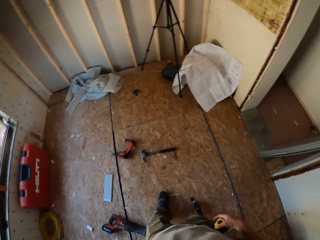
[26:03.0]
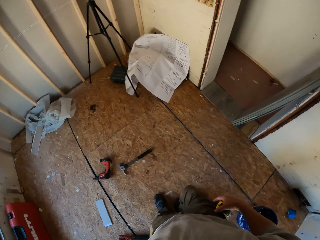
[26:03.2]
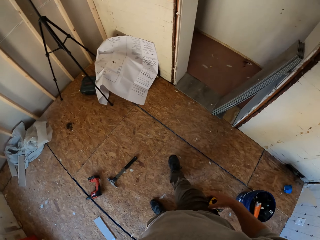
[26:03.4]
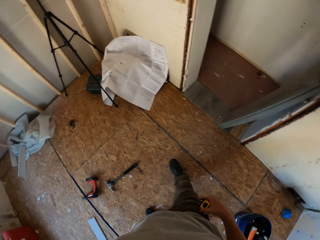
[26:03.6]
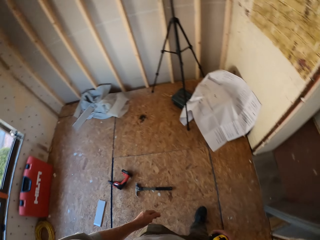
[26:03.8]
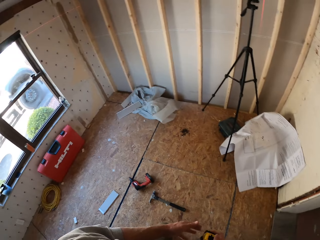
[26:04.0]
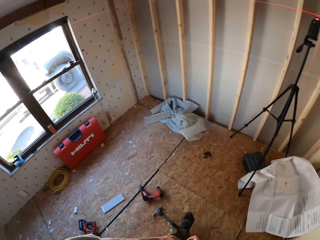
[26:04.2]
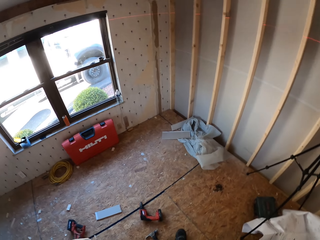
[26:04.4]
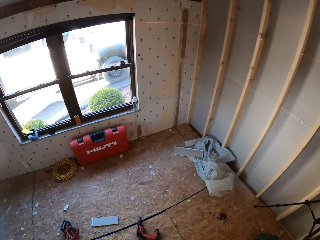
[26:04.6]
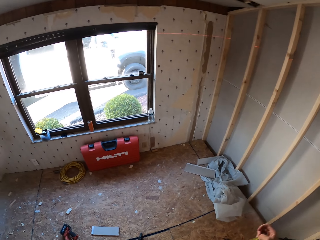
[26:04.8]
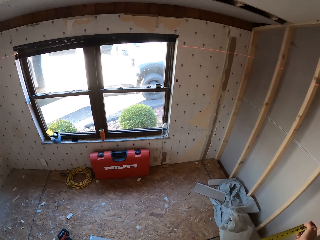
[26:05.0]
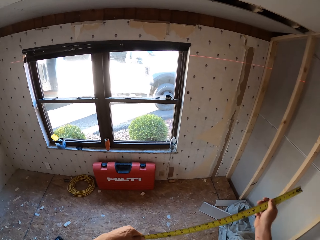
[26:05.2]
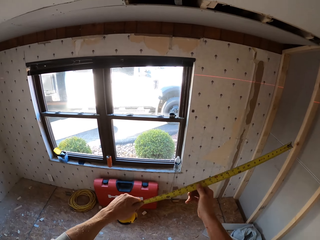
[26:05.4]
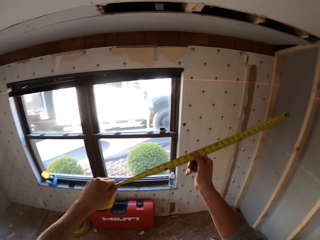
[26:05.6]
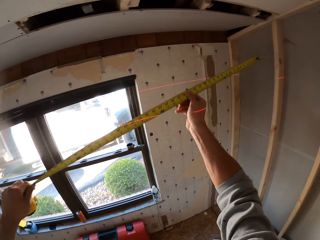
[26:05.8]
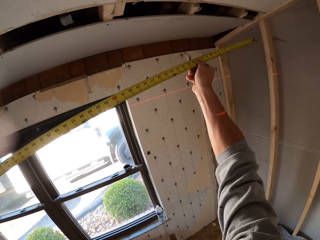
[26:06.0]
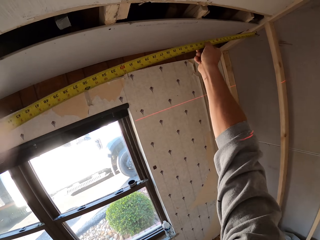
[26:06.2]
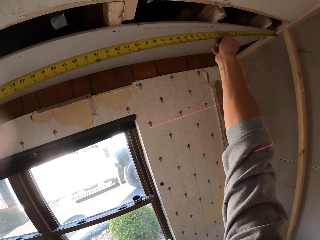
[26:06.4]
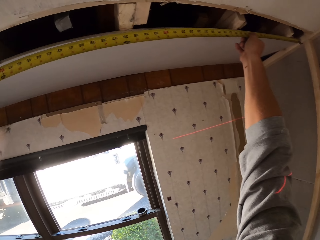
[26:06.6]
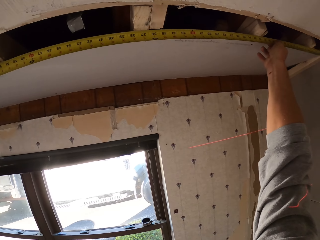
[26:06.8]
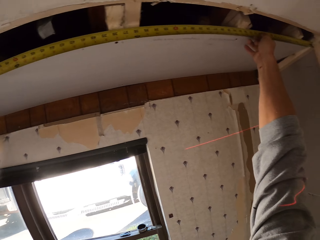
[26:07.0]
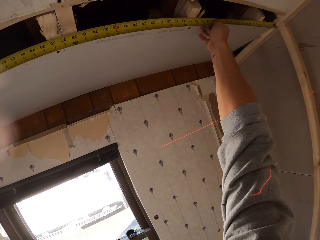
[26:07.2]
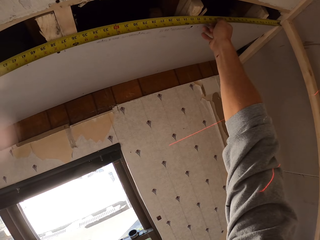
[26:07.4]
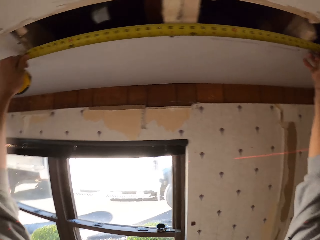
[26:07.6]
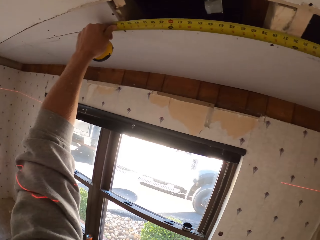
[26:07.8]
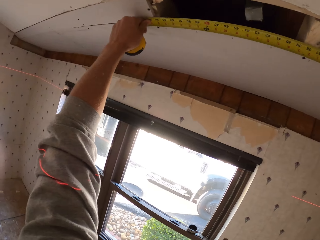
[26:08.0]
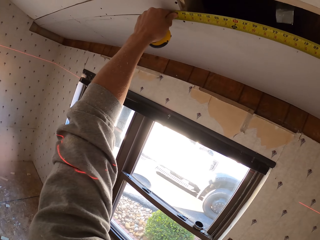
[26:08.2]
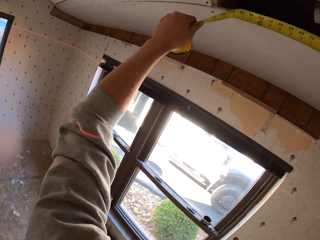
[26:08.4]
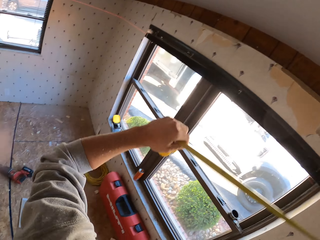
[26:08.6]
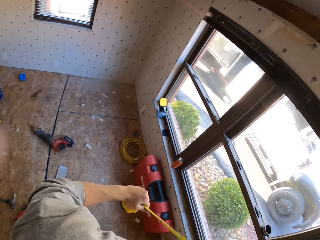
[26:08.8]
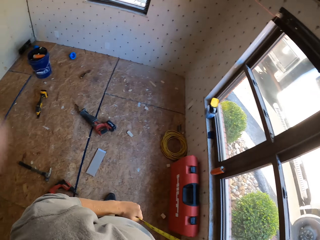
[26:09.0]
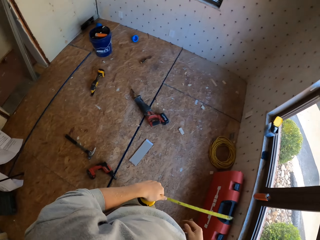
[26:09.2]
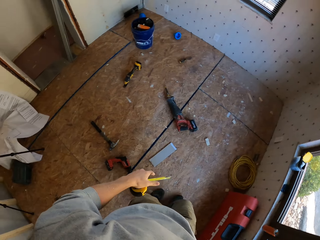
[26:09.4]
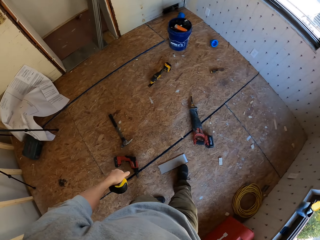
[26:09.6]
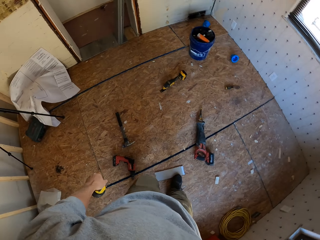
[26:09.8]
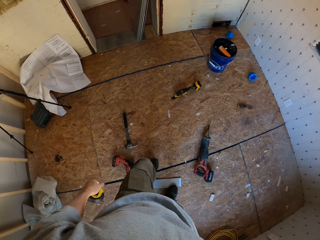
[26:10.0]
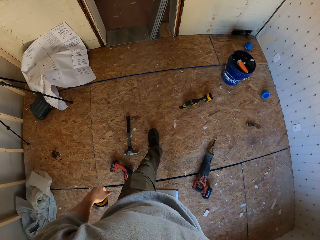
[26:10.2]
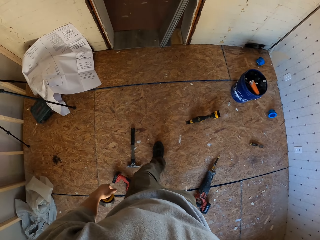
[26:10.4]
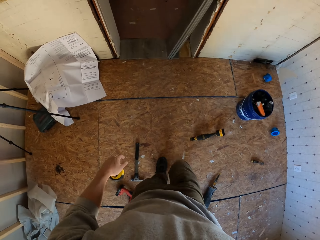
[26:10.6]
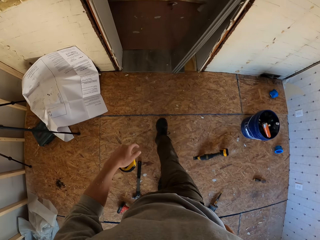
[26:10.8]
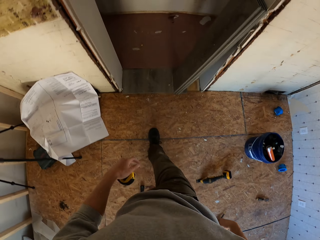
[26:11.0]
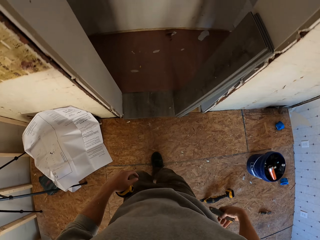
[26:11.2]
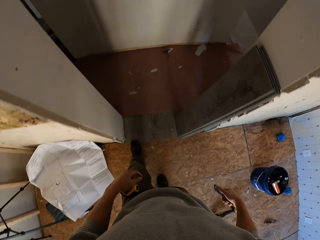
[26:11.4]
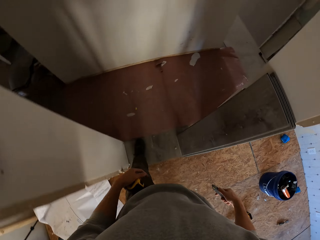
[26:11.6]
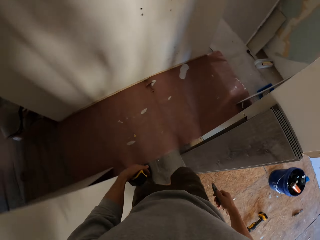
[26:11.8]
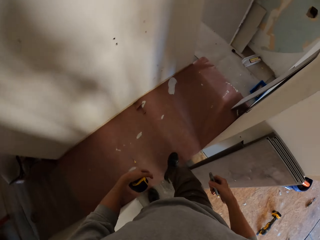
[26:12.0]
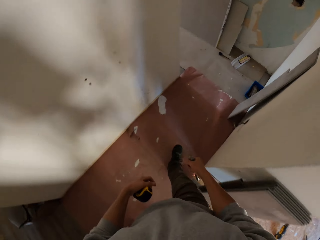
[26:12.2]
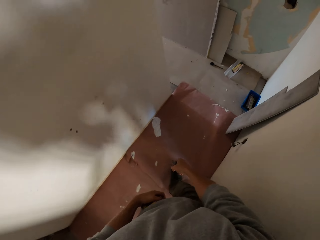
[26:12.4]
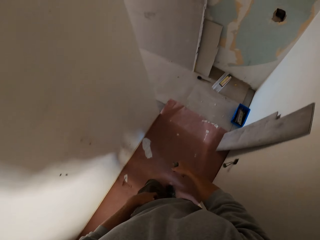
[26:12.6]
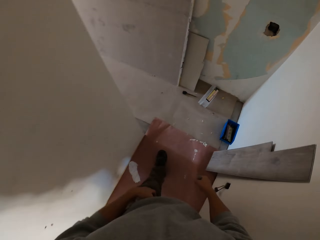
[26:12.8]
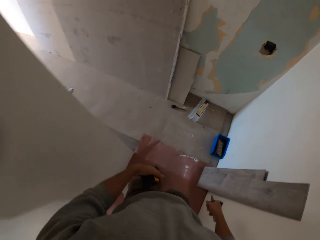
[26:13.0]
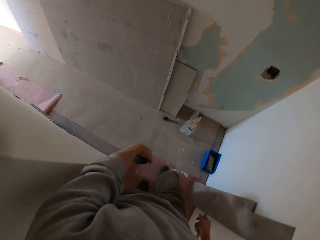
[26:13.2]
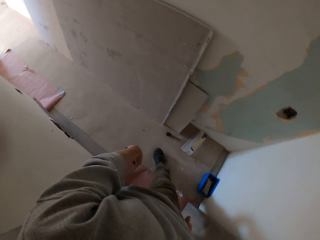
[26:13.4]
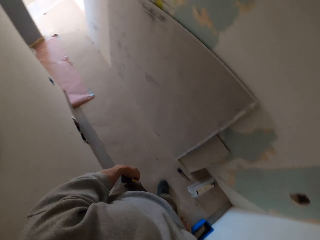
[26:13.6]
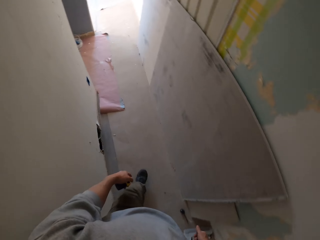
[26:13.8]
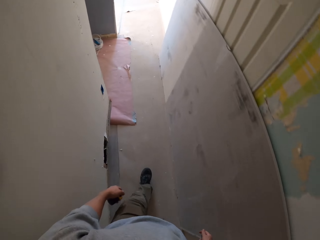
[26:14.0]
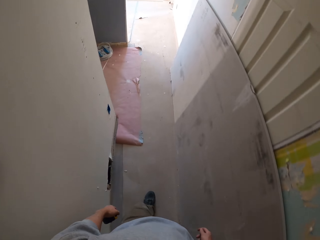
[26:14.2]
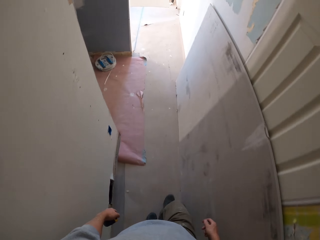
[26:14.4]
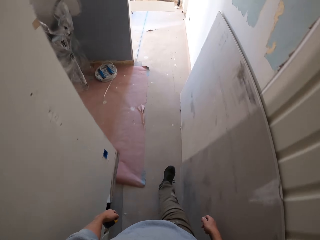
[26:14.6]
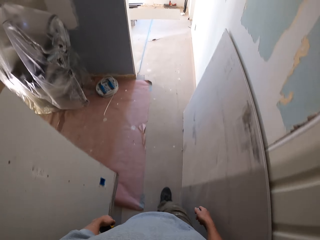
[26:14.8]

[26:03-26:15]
The camera wearer walks around the room. They measure the roof. They measure the wood. They walk around the room.

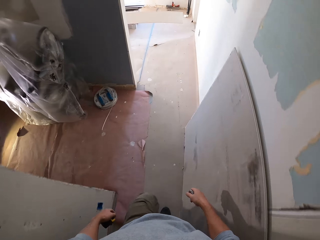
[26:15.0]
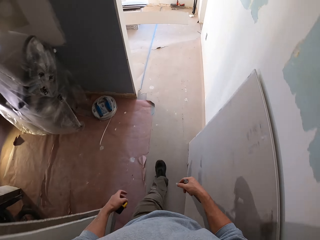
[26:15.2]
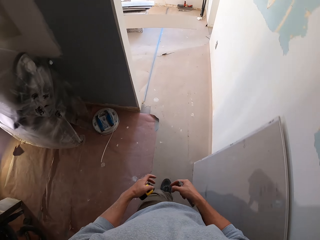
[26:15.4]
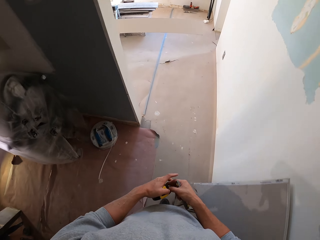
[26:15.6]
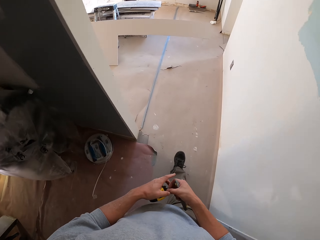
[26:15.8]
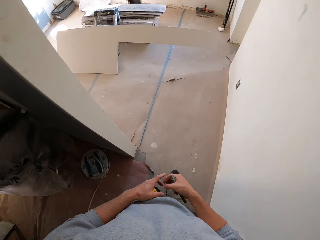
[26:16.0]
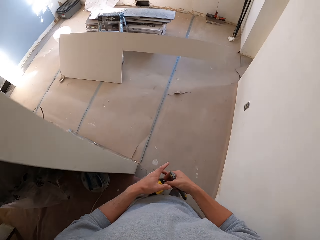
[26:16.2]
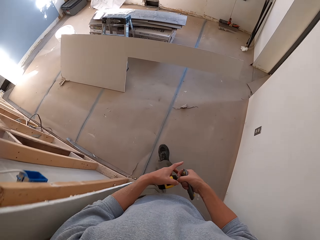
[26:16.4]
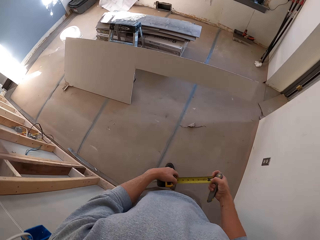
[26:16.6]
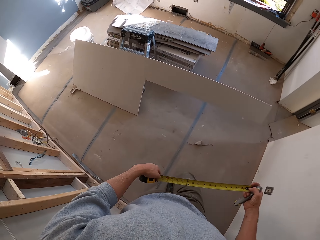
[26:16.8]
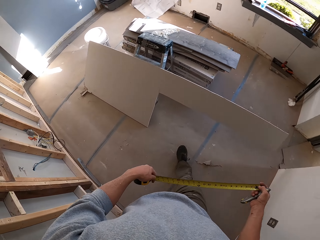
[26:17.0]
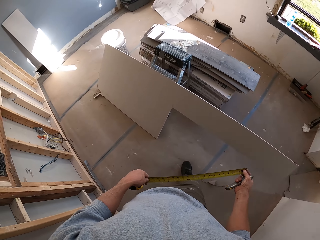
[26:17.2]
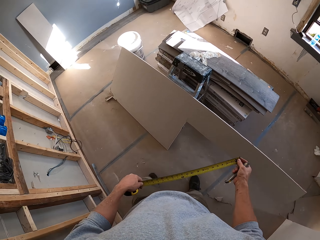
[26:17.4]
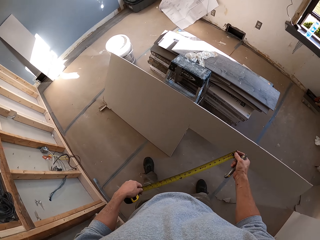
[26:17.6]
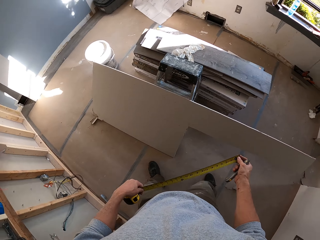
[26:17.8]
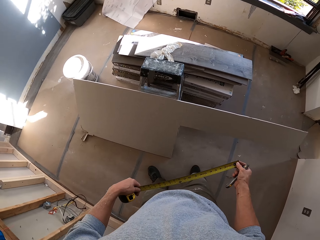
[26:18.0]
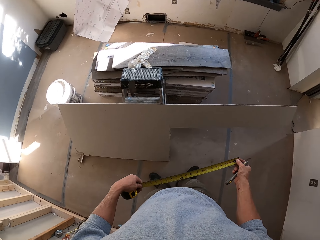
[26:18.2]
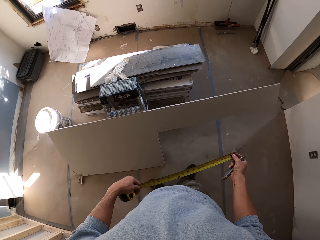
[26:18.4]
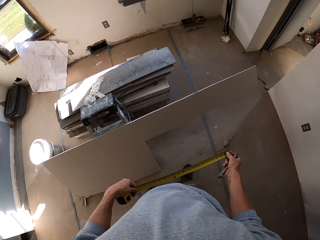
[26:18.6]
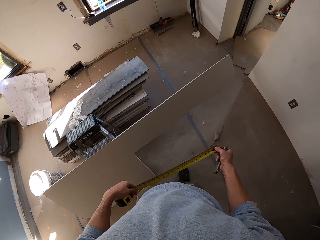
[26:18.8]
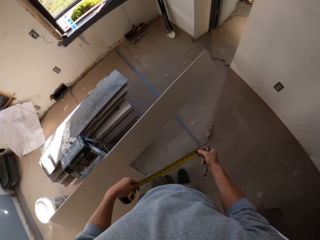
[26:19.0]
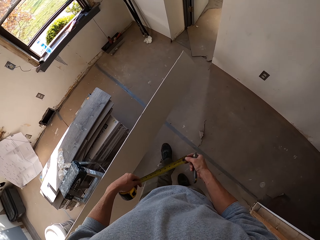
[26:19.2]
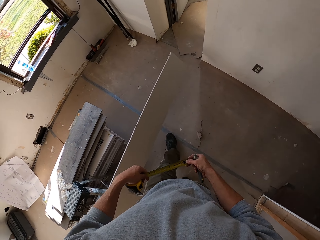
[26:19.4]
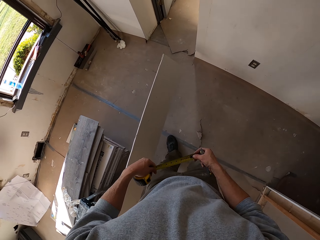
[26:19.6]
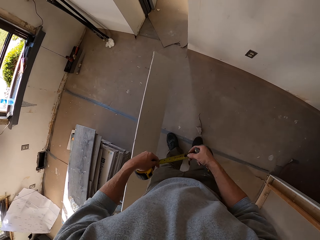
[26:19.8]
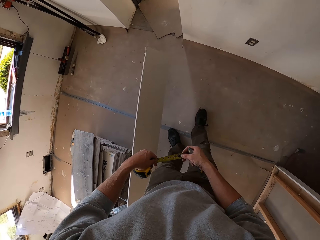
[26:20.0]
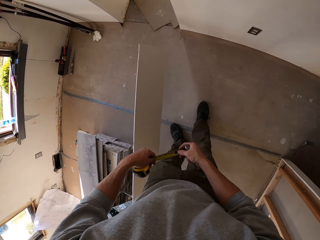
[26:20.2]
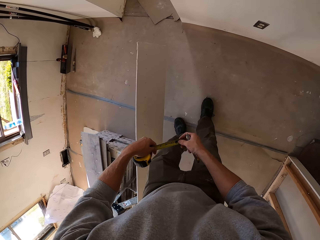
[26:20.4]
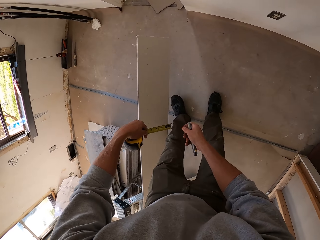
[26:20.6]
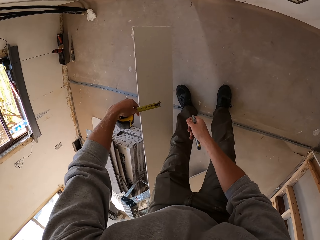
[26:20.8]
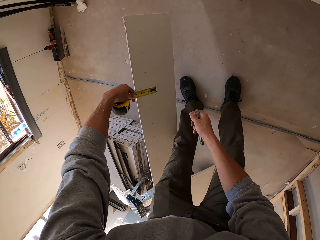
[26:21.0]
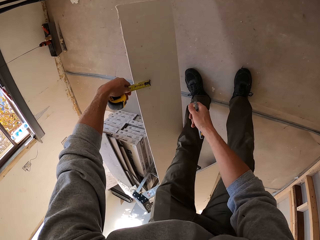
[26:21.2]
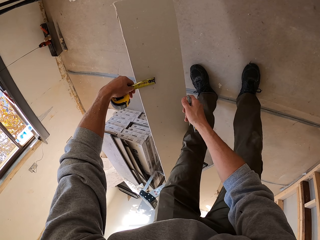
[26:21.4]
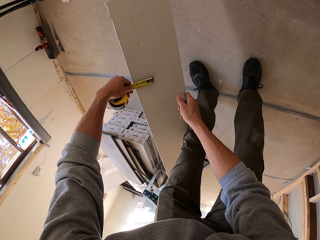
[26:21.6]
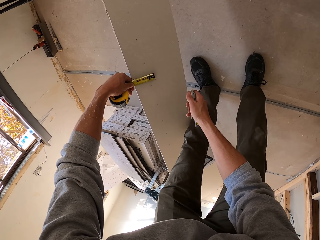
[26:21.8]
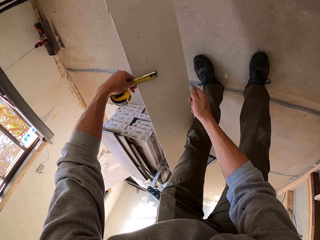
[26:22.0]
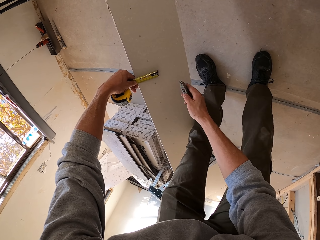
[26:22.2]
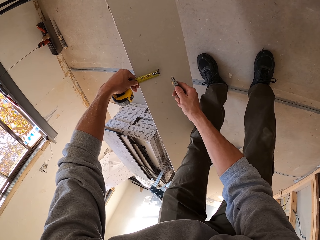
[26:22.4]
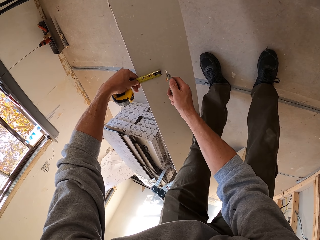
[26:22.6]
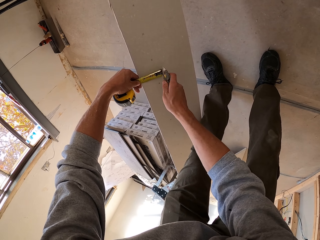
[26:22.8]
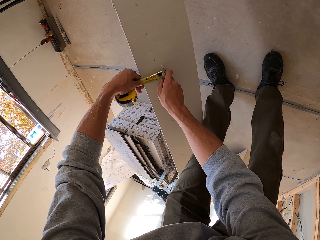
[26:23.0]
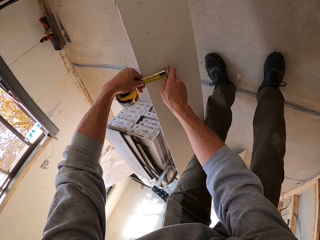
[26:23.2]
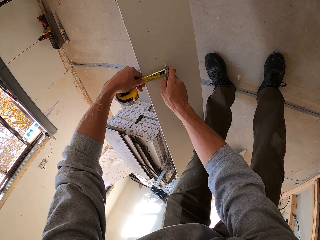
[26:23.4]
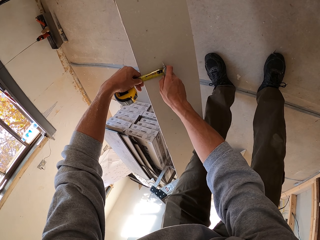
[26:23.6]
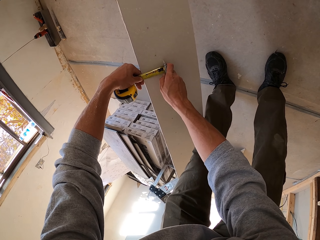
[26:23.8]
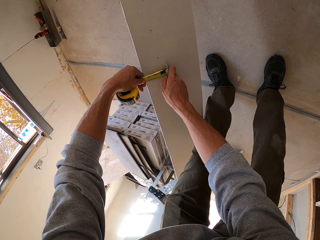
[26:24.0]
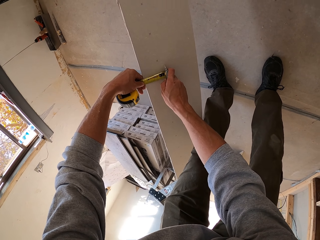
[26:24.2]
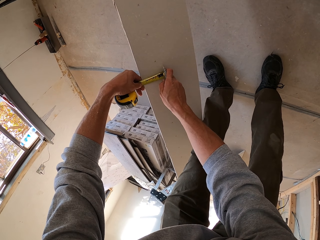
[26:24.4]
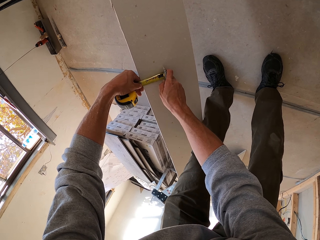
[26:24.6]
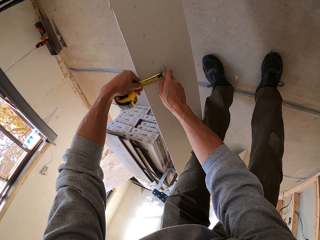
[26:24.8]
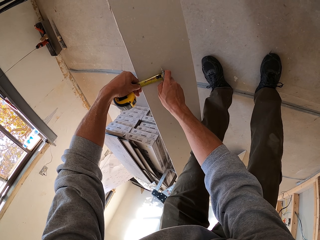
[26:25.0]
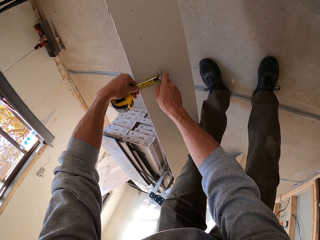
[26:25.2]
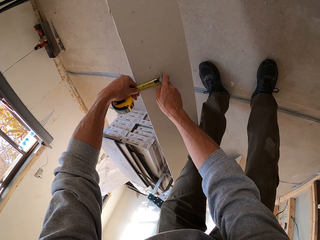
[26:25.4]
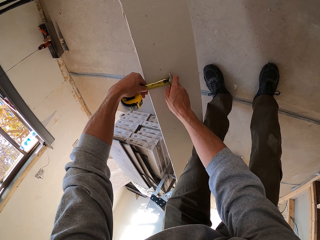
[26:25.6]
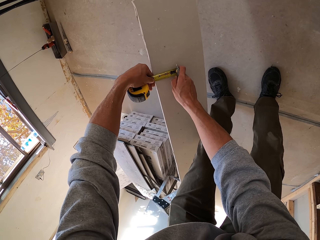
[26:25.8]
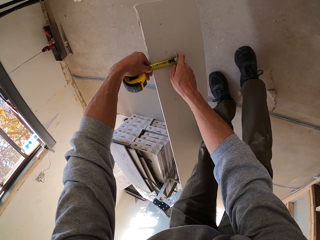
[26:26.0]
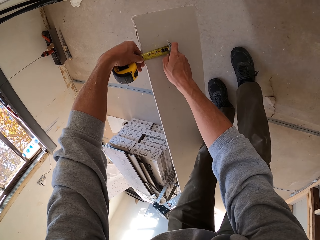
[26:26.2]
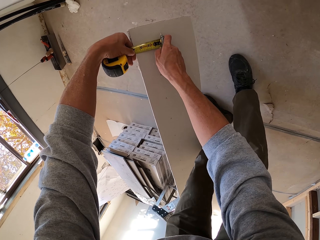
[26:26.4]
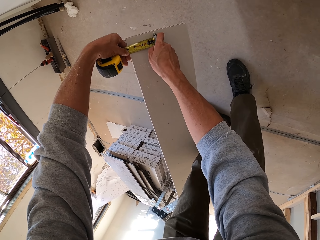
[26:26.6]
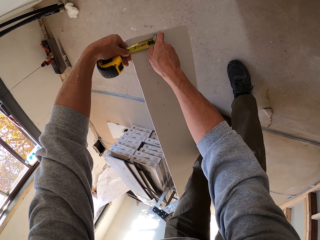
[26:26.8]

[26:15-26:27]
The camera wearer pulls the tape measure. They measure the board. They cut the board with the hand knife.
